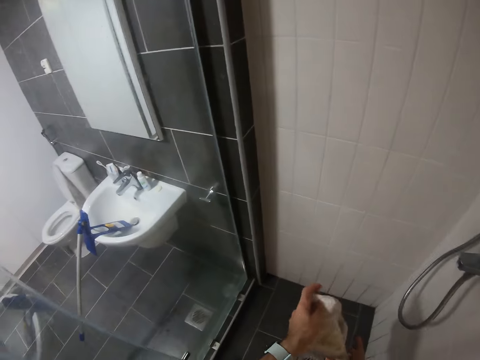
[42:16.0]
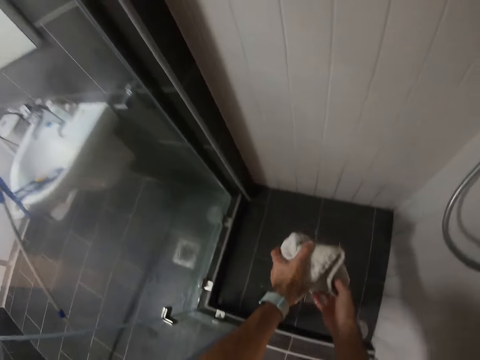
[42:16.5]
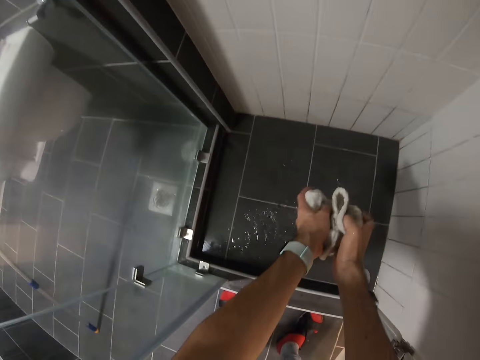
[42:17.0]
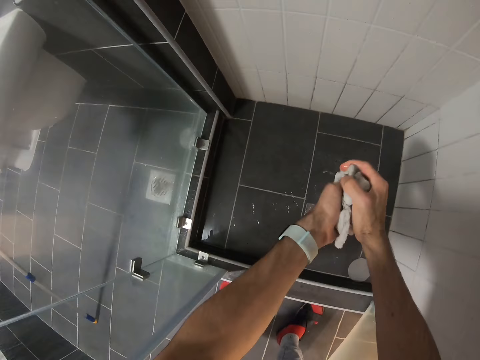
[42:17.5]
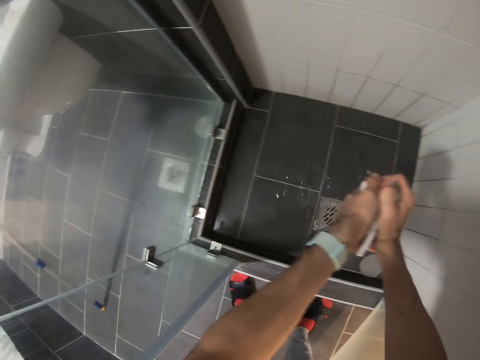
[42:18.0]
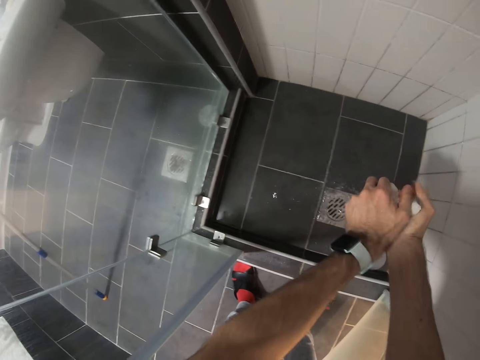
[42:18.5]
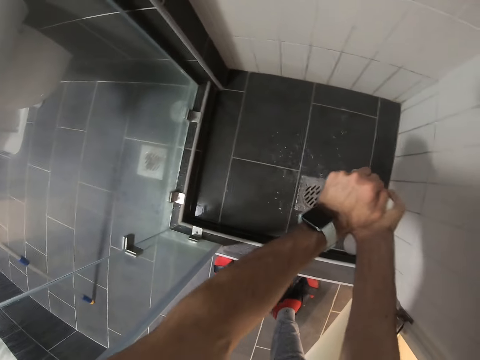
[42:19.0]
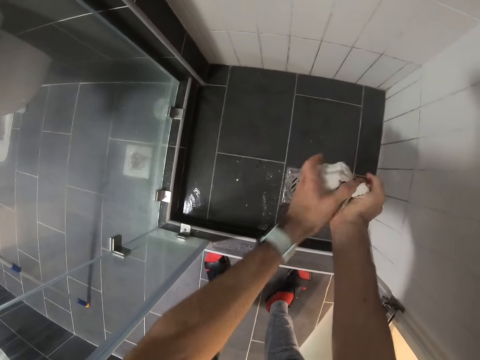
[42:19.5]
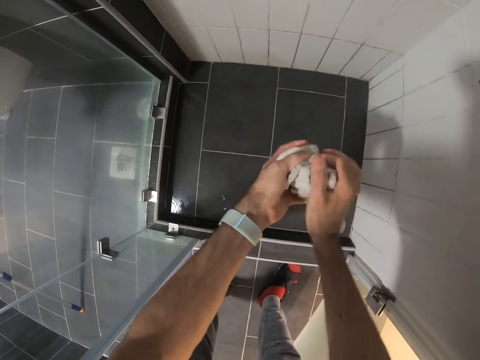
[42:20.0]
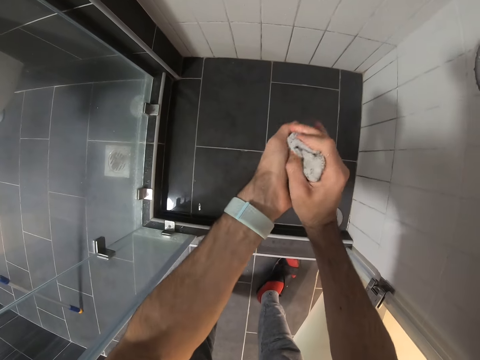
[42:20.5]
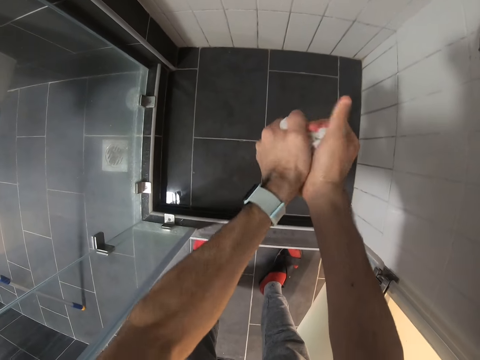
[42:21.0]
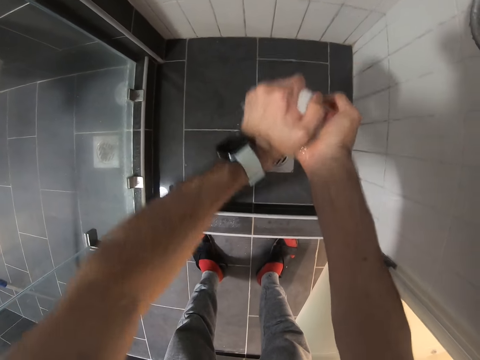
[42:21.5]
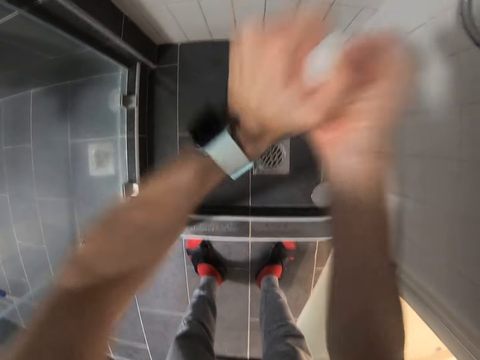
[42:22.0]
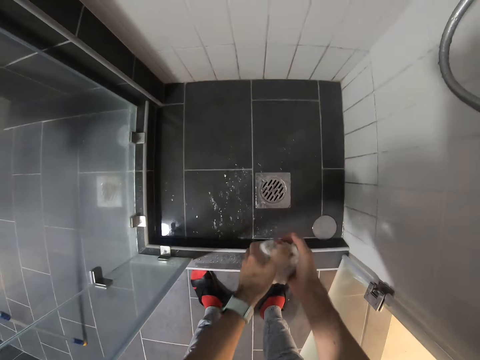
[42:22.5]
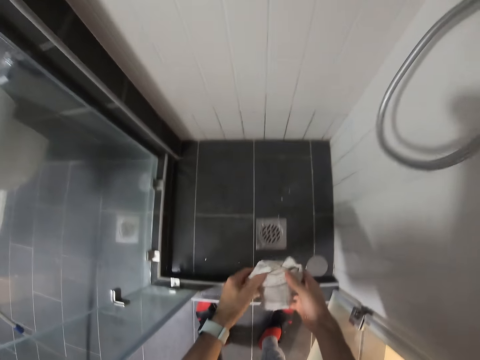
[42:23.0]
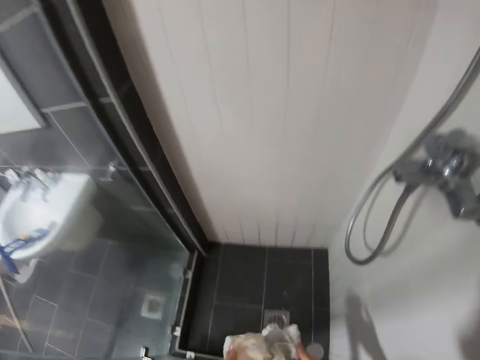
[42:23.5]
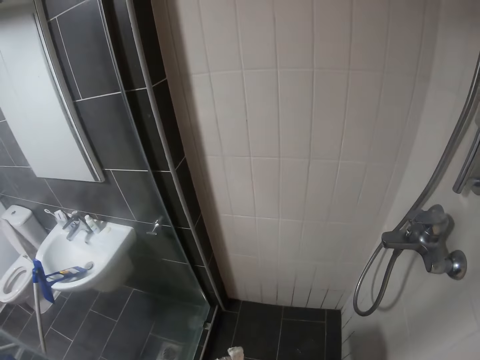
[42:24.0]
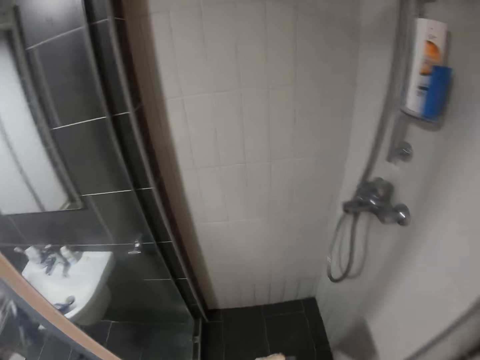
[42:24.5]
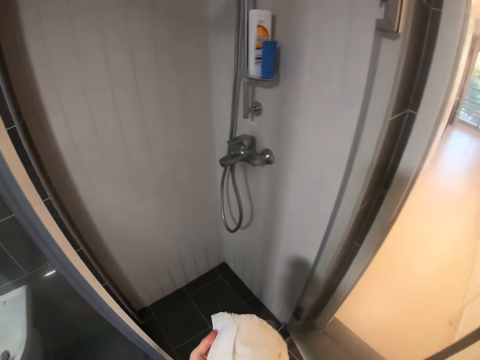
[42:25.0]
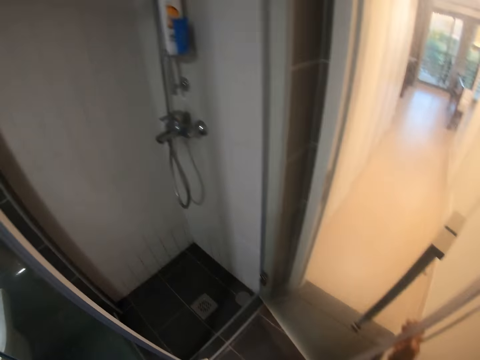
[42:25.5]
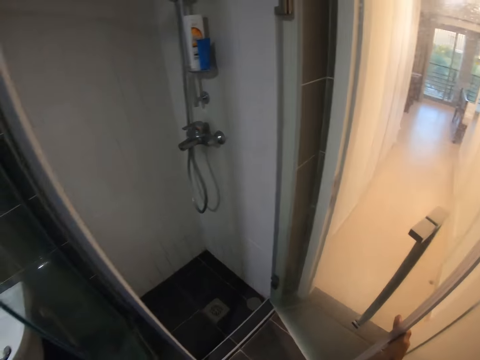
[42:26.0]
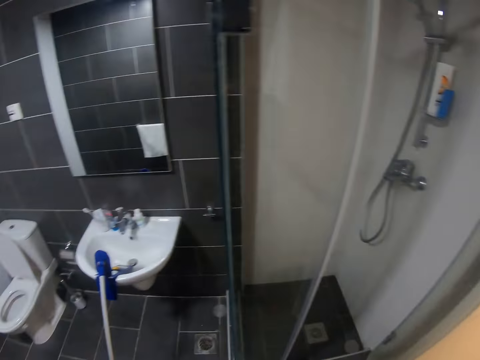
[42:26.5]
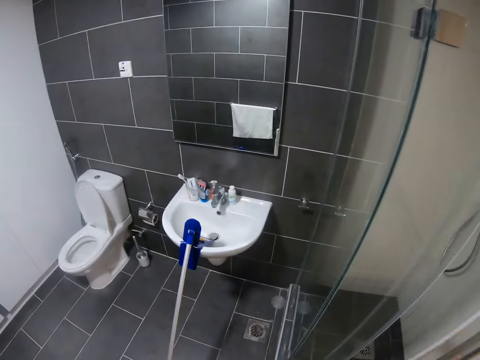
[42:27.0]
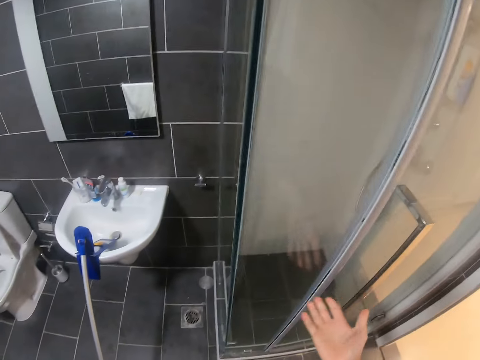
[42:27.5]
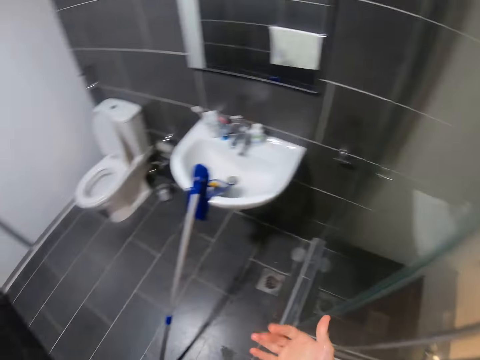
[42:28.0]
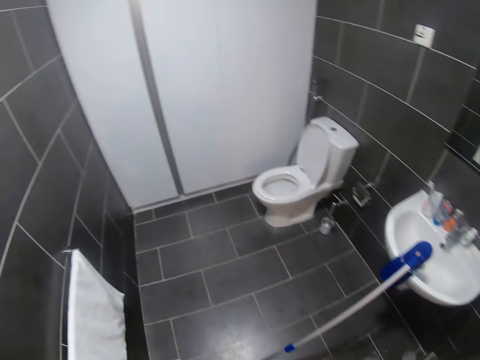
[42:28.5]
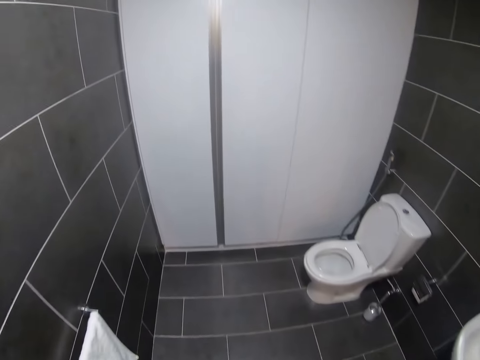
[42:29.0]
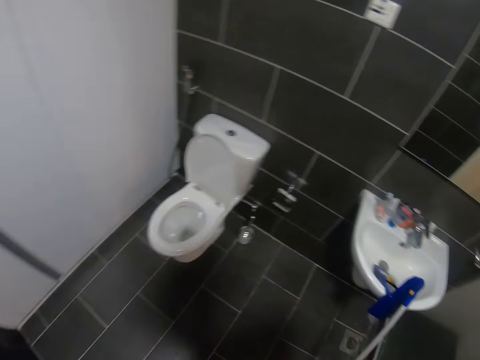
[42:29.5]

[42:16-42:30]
The camera wearer wrings the duster with both hands. They press the rag. They unfold the duster. They walk back. They close the door. They walk.

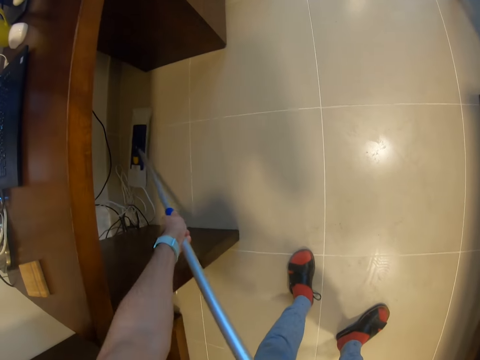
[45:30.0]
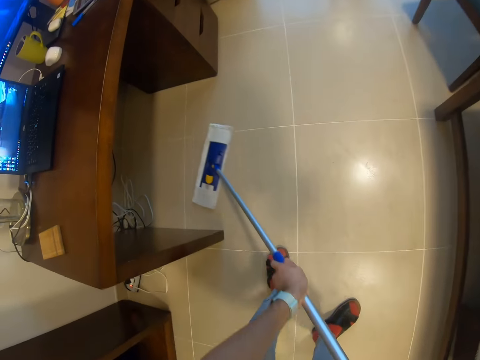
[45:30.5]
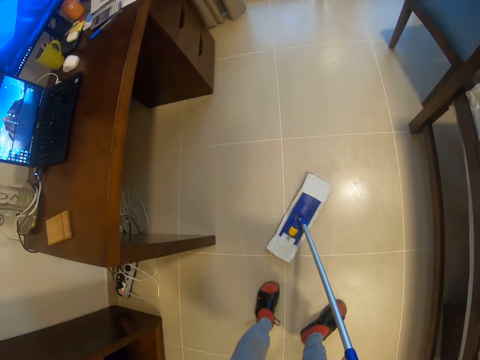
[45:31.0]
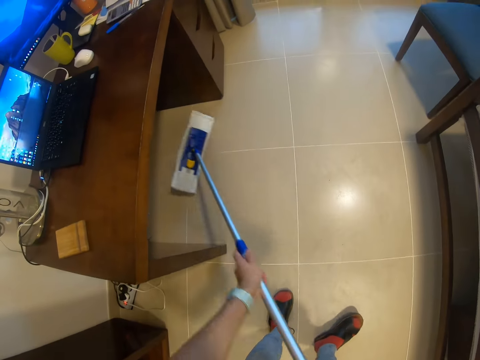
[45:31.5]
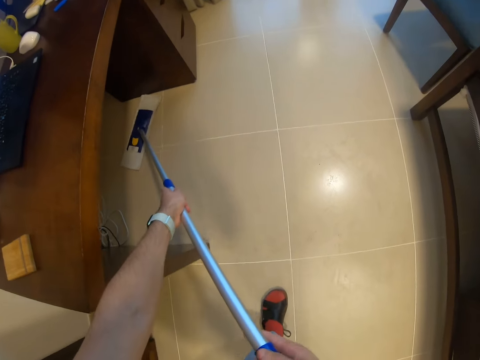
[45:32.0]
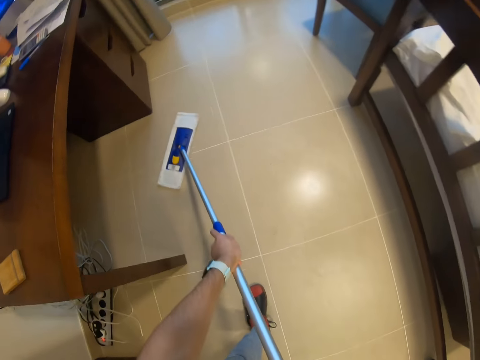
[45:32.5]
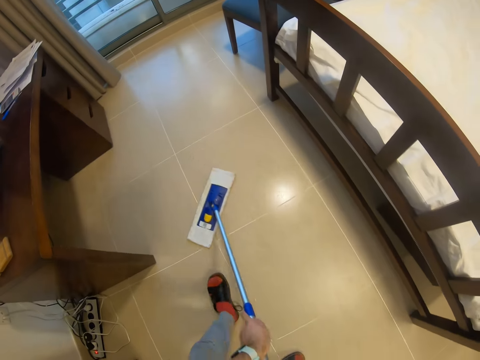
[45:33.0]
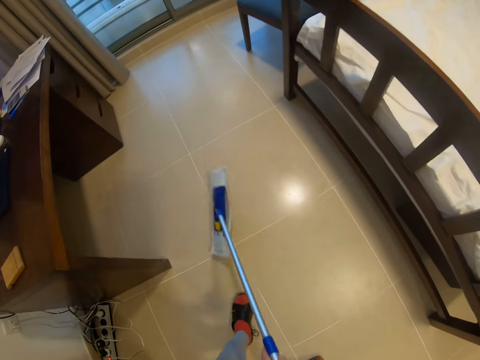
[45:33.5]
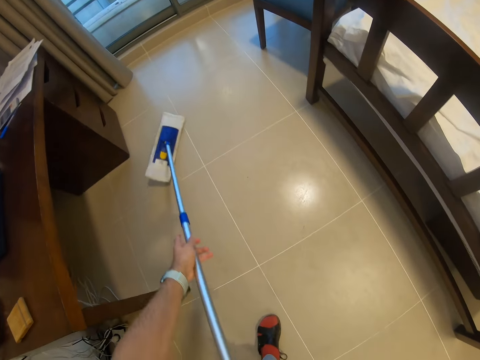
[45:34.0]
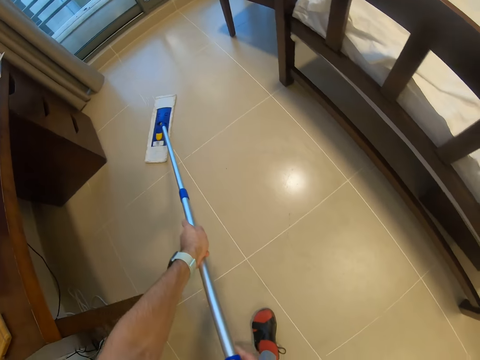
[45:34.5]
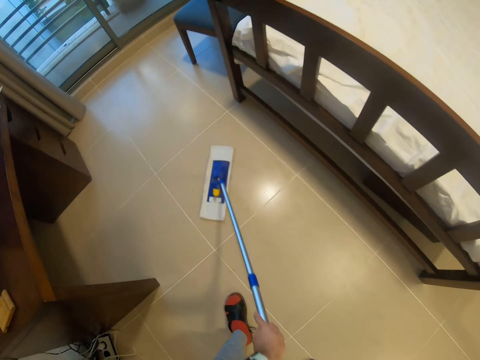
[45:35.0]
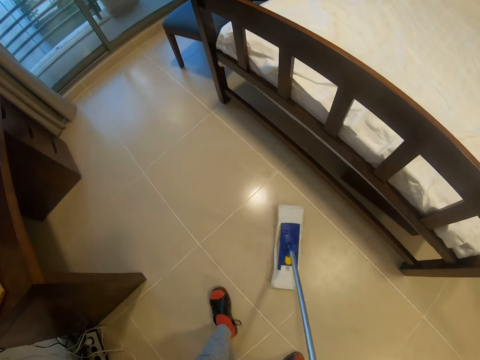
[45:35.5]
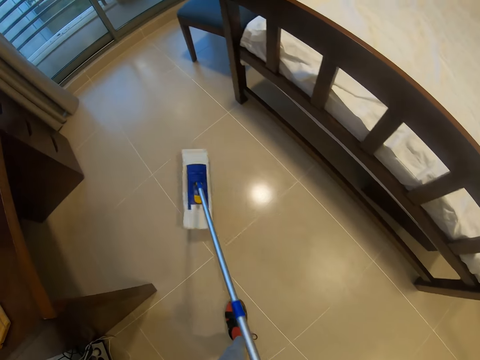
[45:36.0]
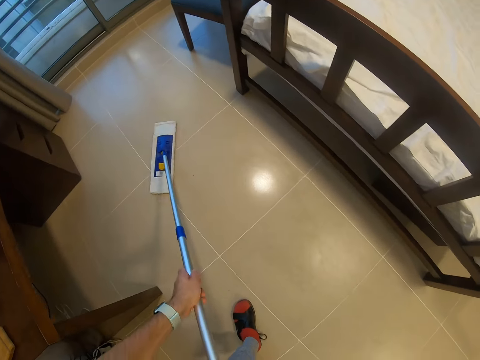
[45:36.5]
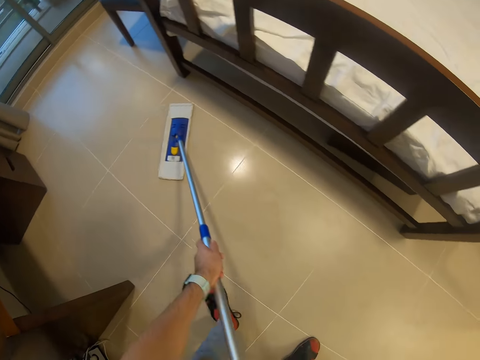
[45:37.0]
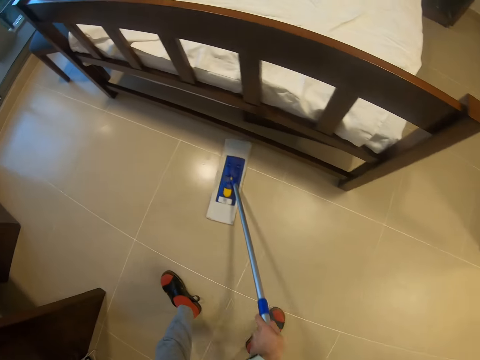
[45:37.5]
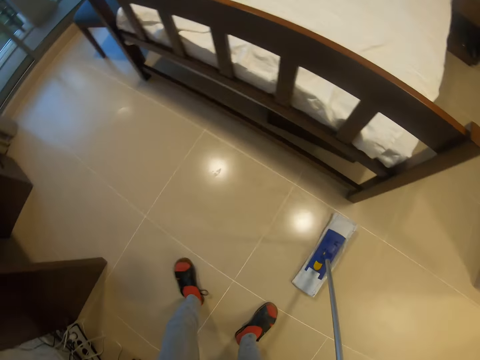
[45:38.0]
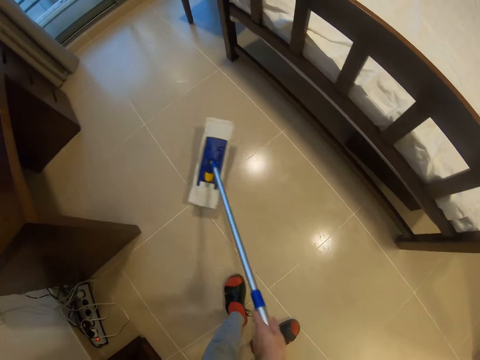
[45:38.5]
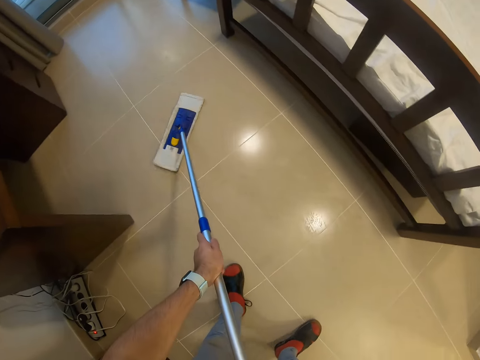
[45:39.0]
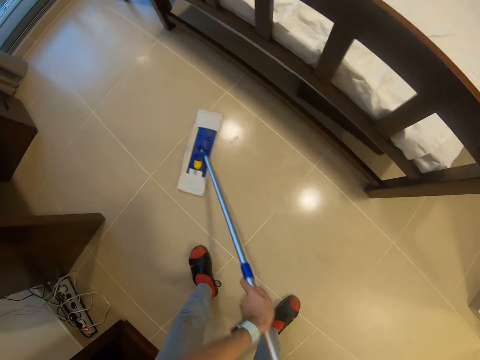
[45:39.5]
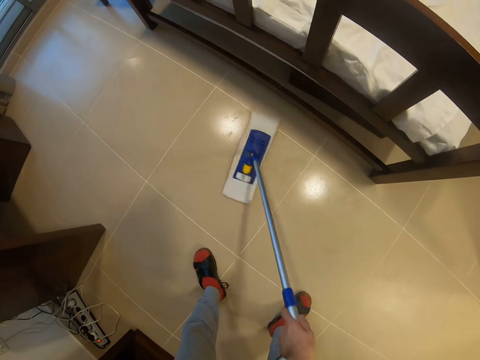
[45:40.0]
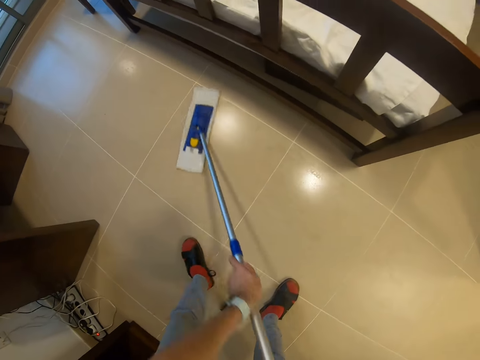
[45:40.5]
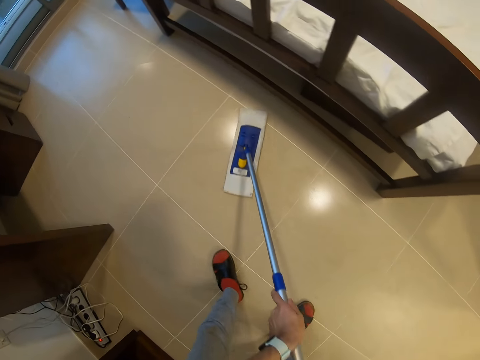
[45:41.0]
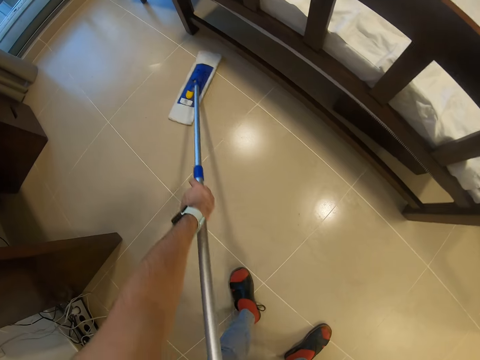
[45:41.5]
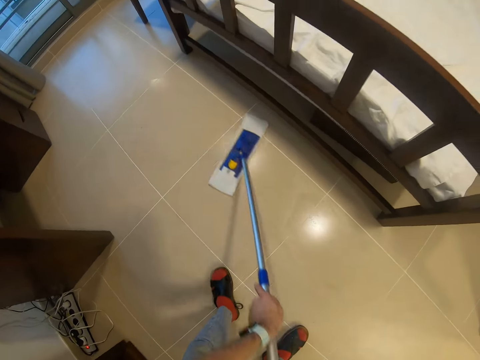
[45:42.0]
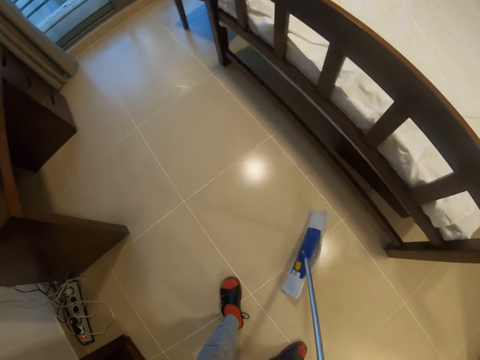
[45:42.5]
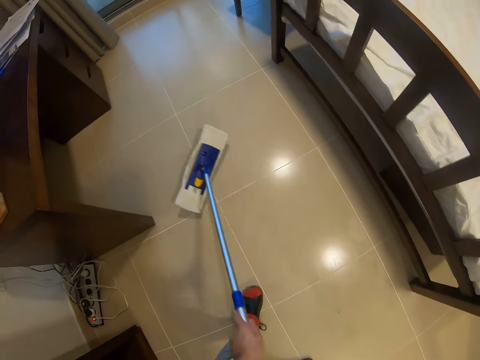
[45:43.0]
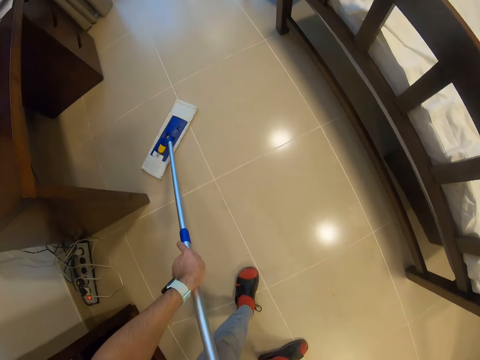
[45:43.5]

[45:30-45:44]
The camera wearer sweeps under the table. They converse with someone. They sweep the floor.
